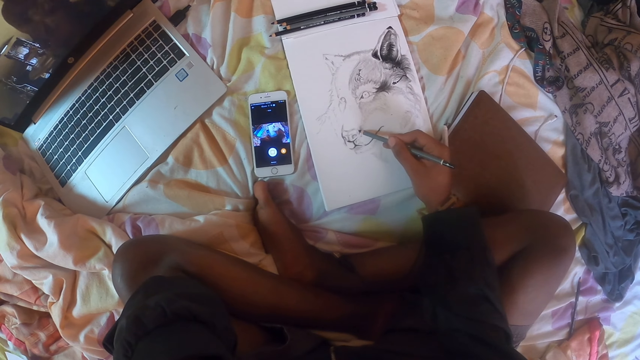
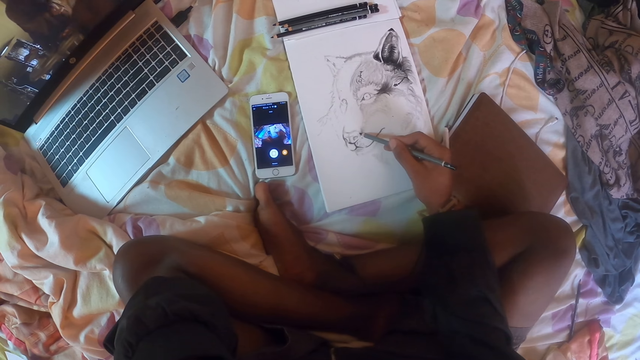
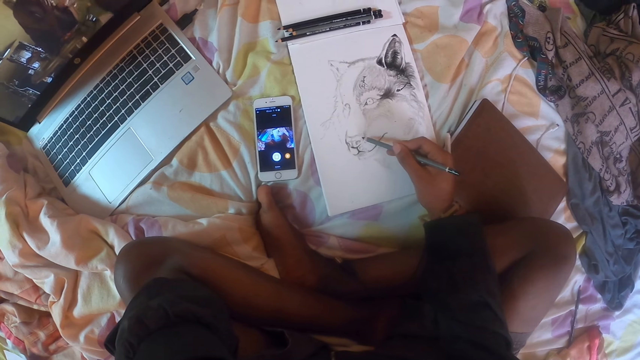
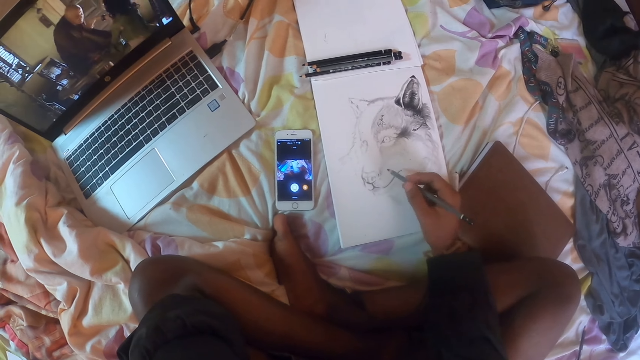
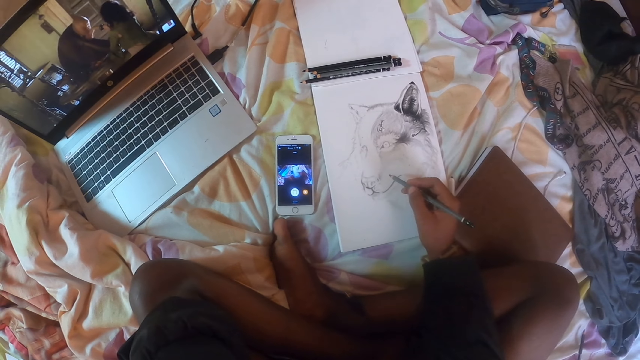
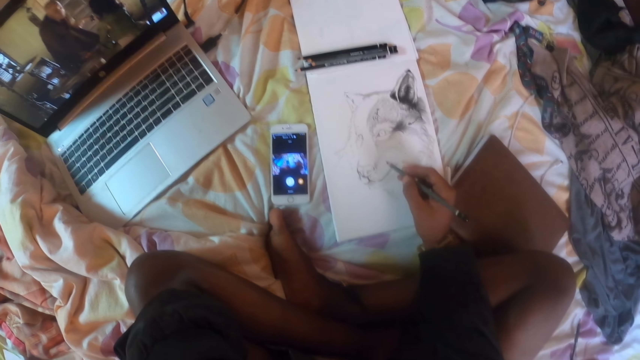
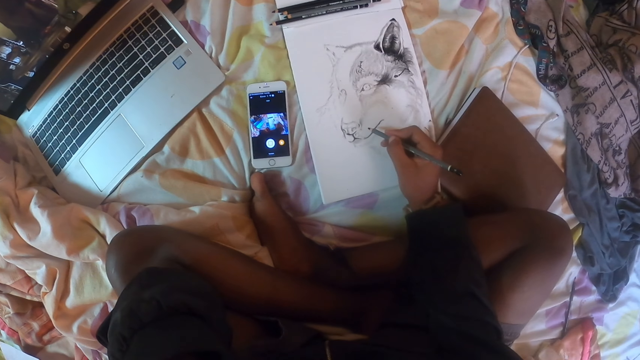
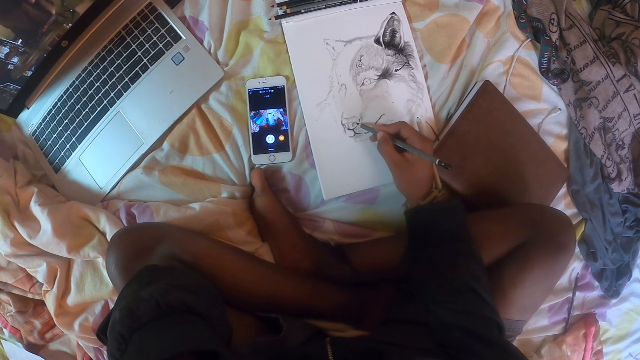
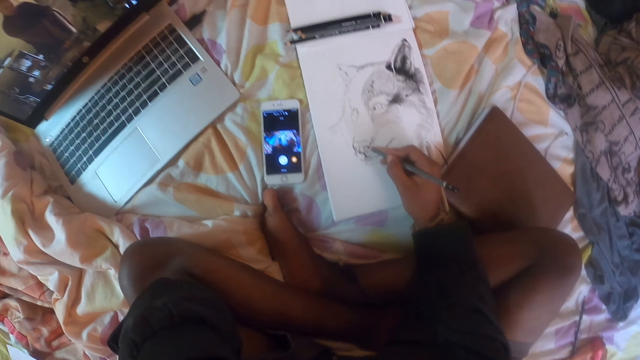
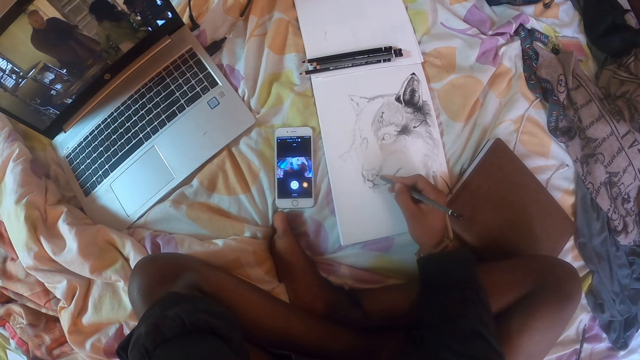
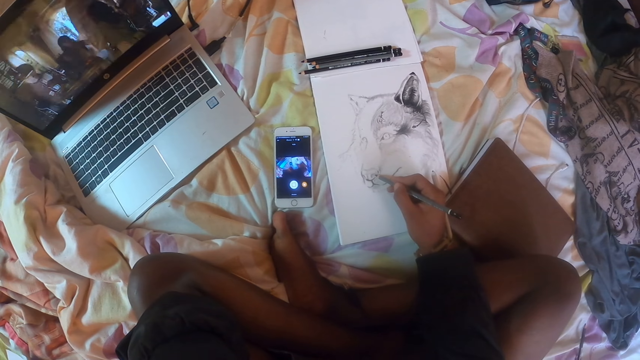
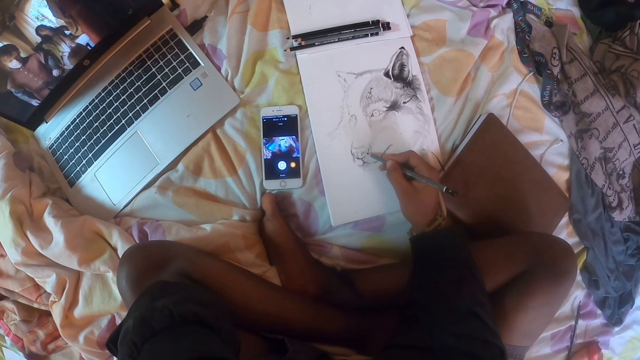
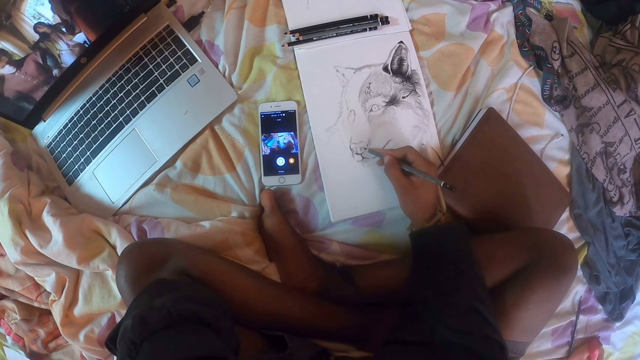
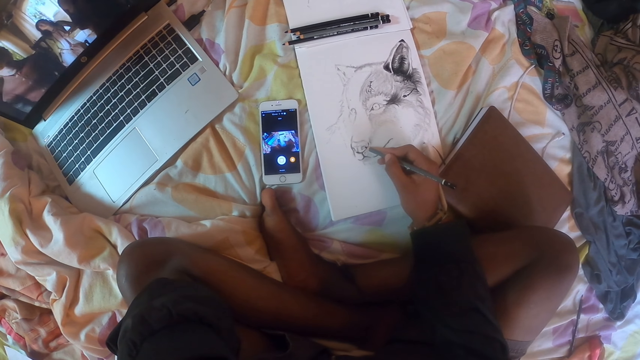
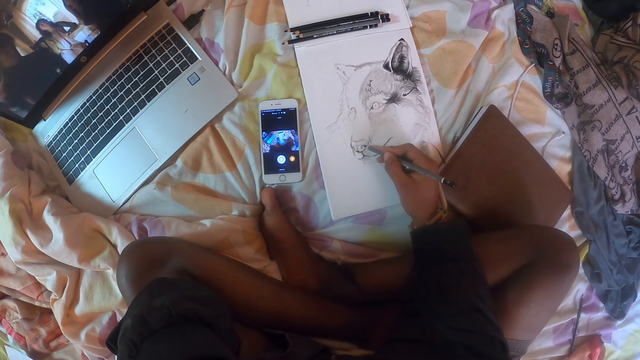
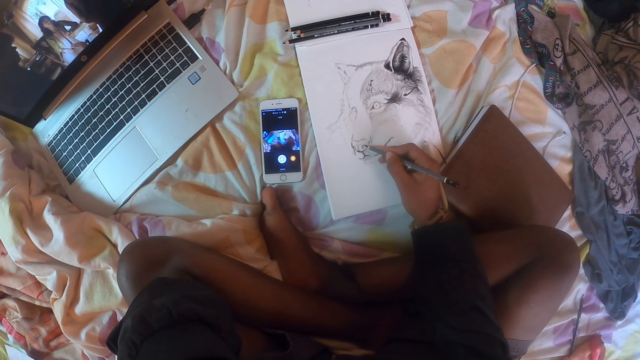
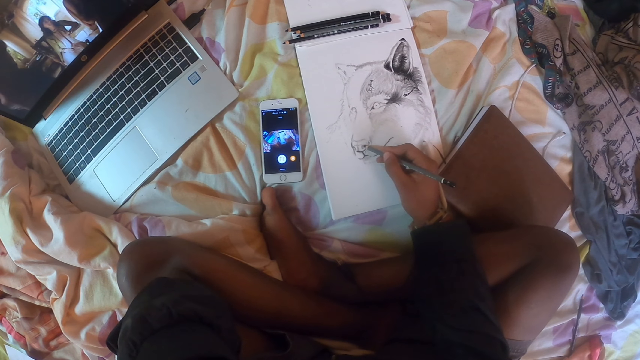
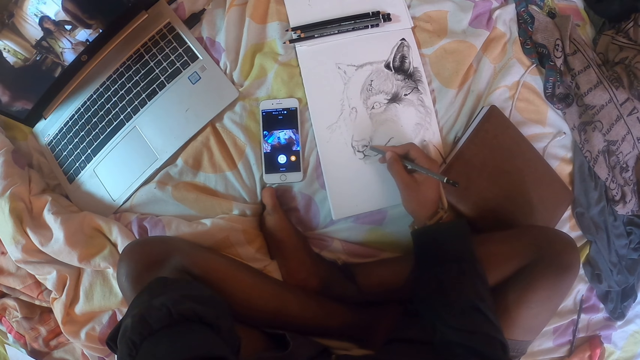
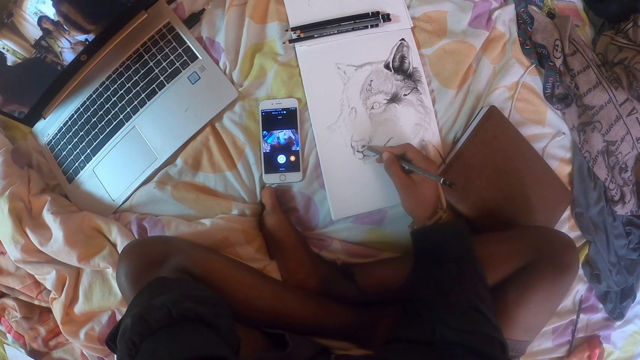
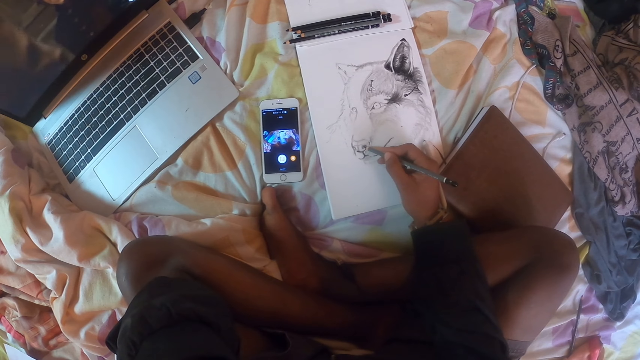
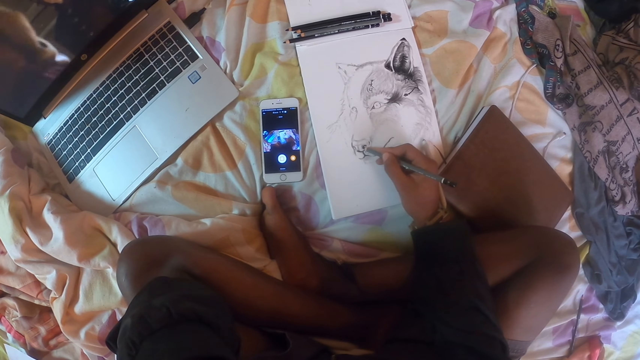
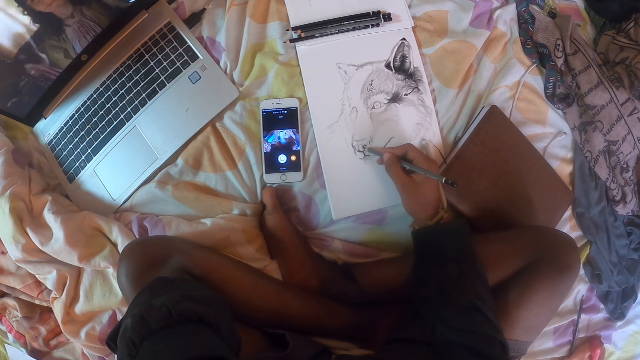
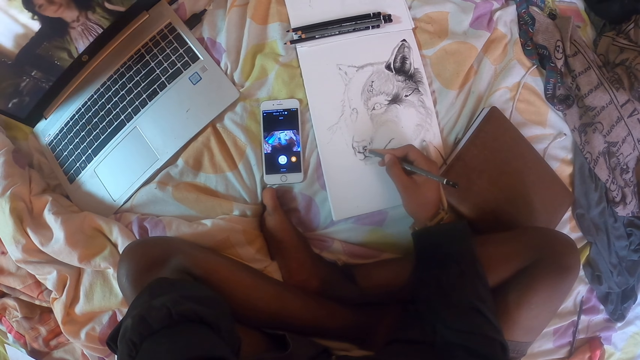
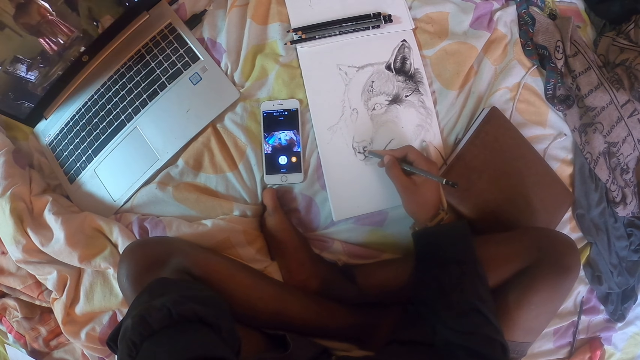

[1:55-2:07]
The camera wearer moves the pencil away from the picture. They draw using the drawing pencil.

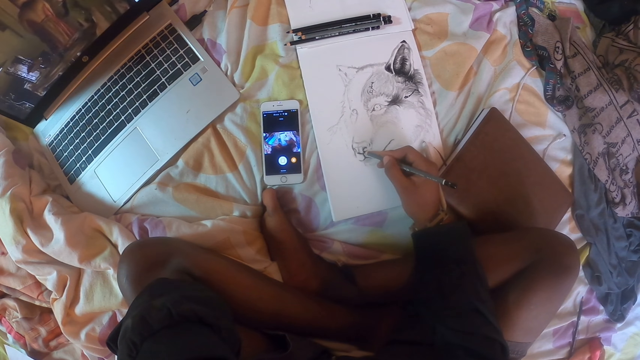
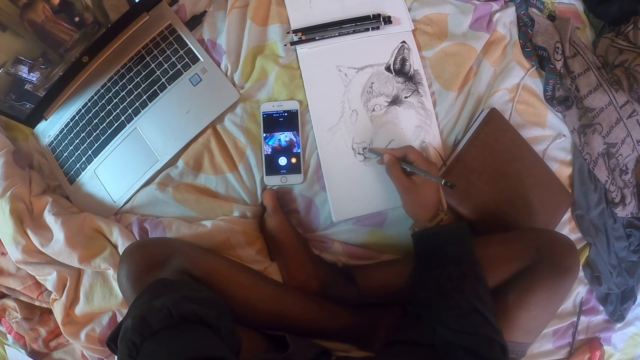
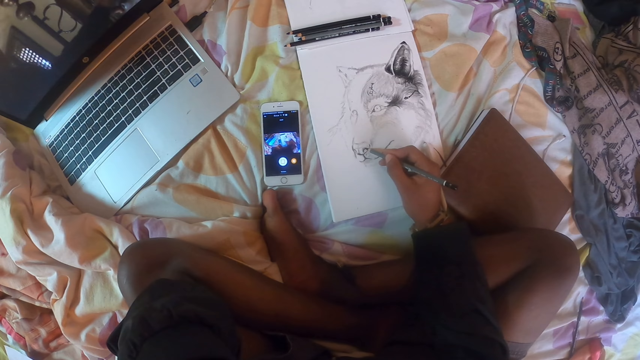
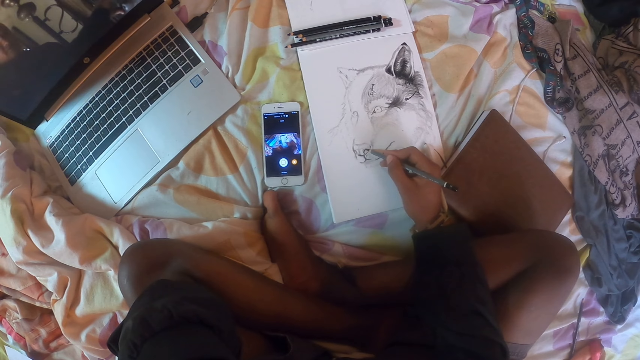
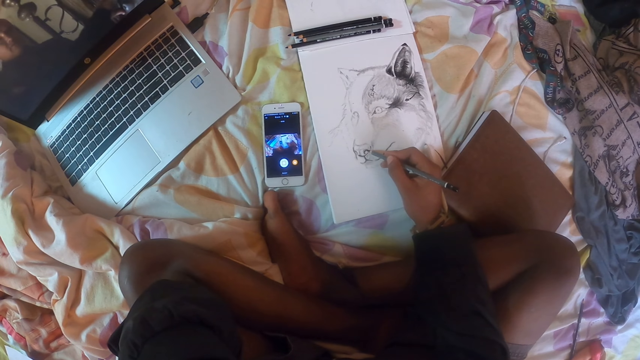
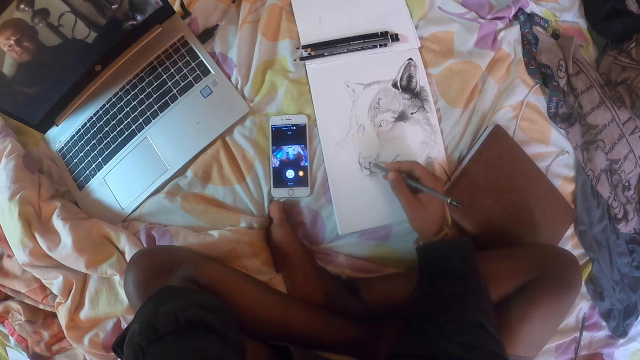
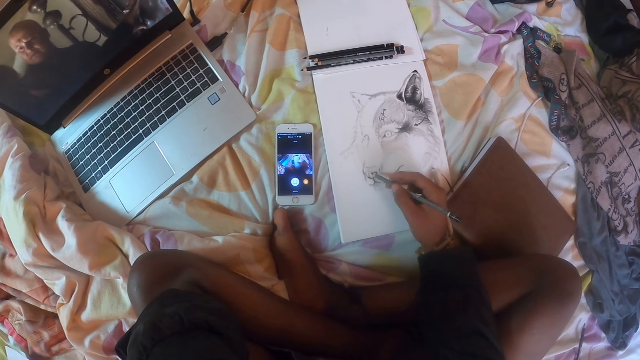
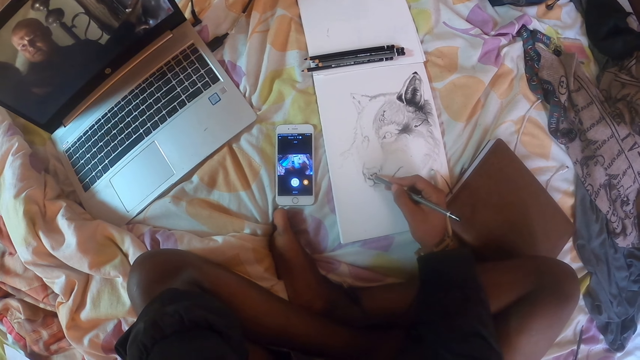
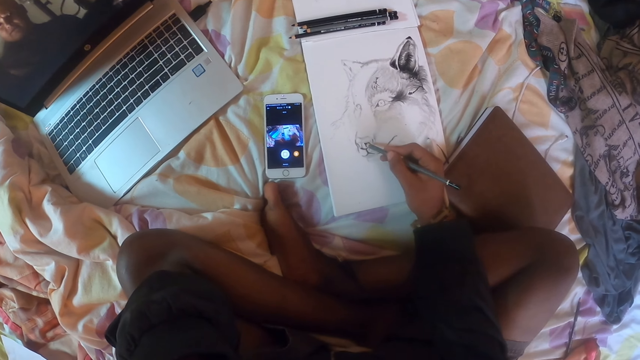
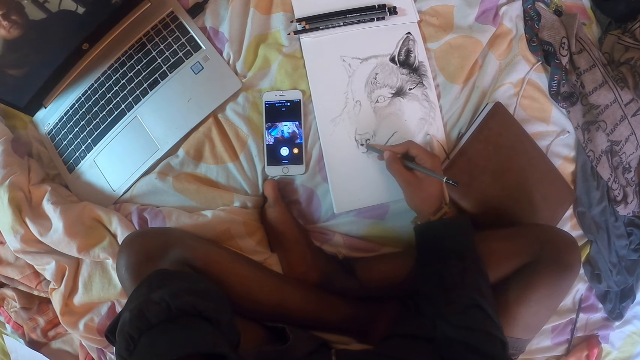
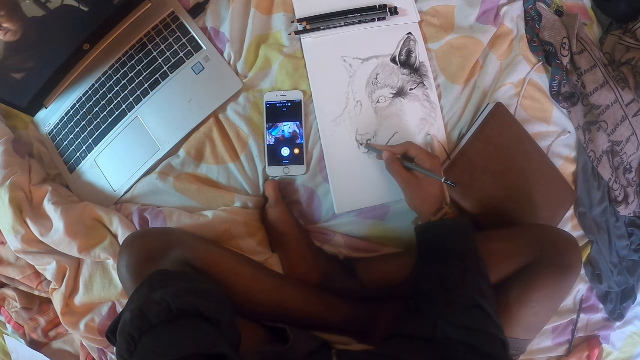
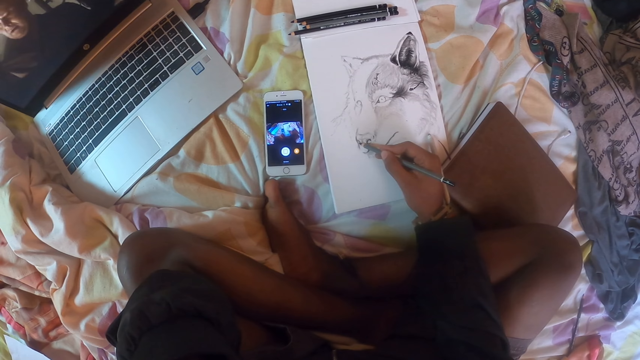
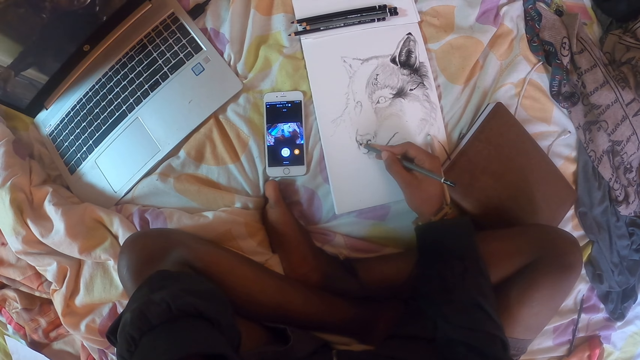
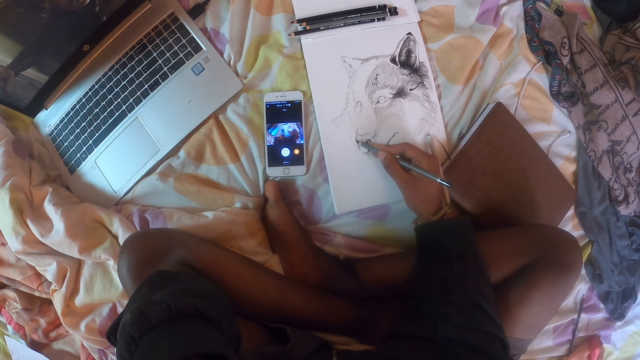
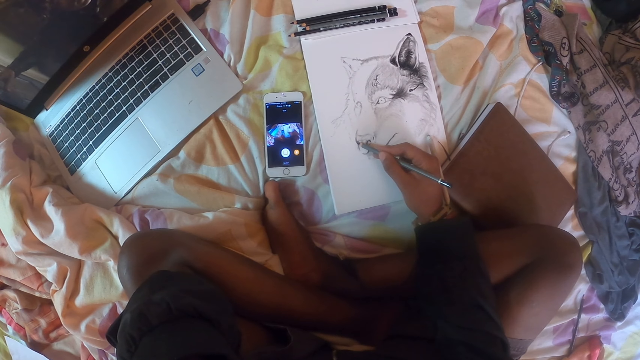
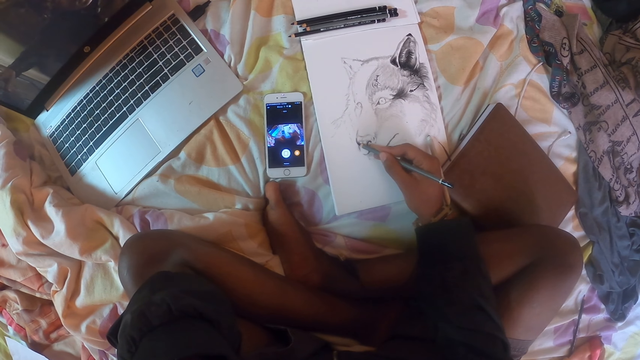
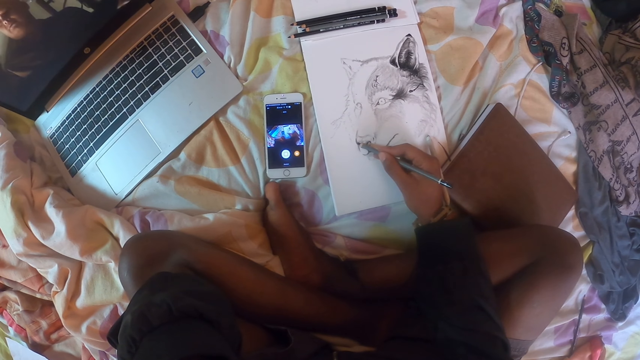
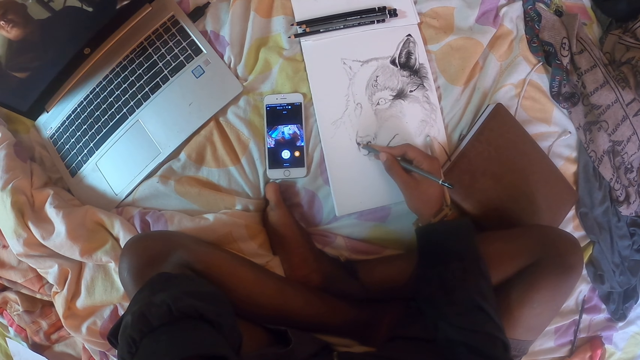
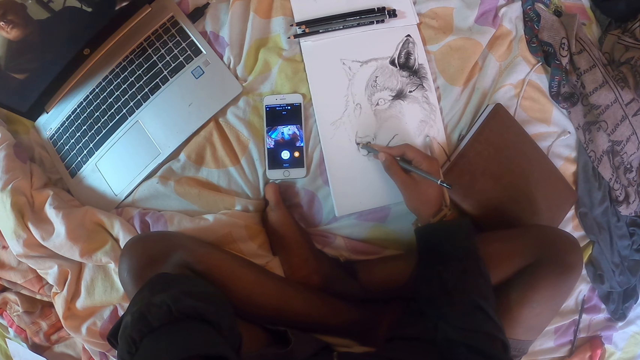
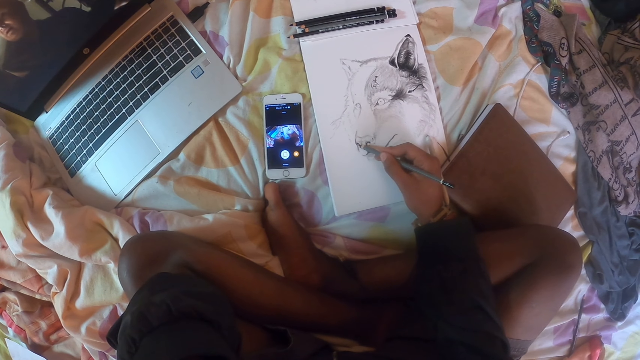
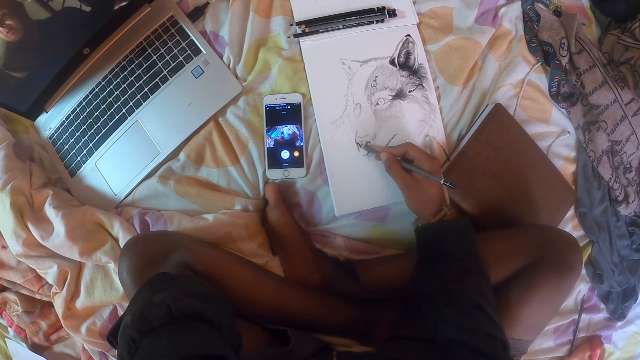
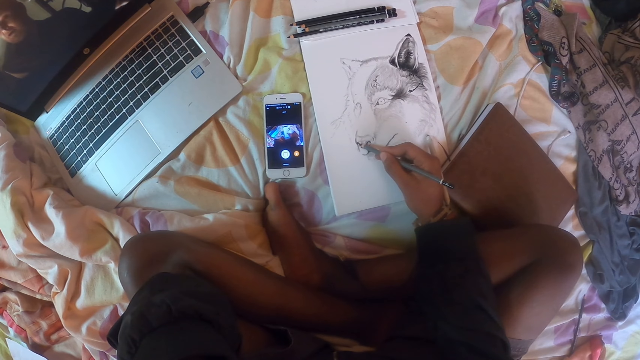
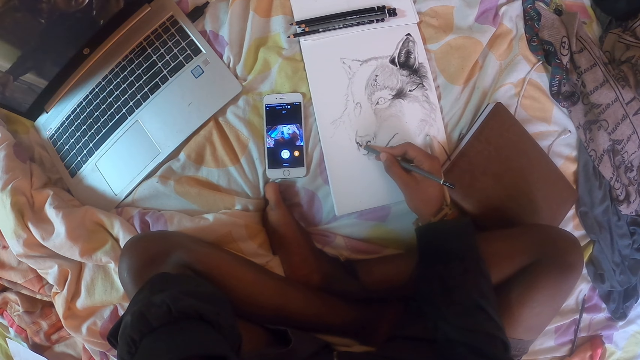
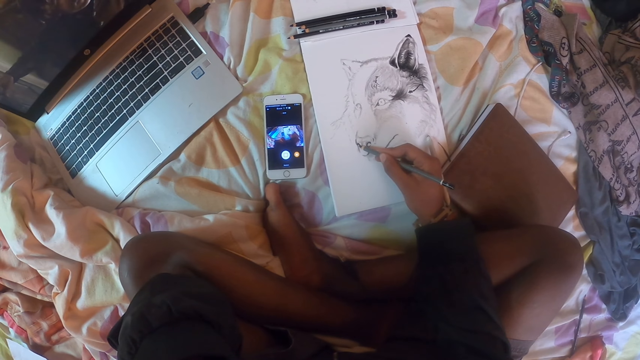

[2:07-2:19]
The camera wearer draws using a drawing pencil.
